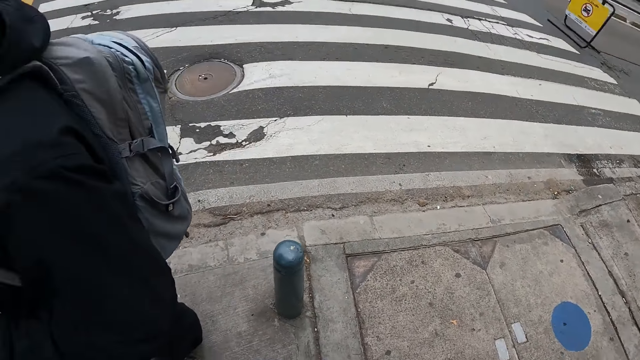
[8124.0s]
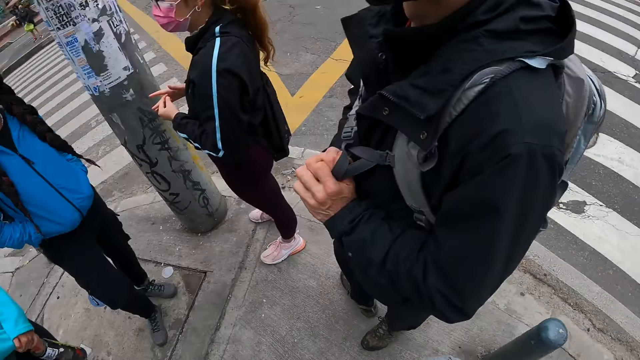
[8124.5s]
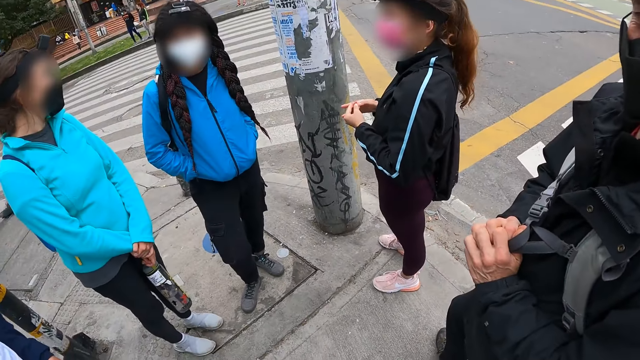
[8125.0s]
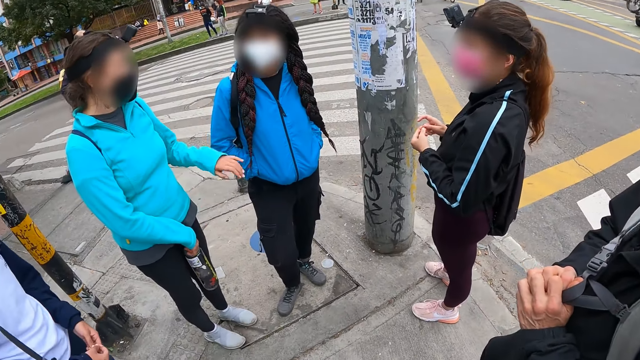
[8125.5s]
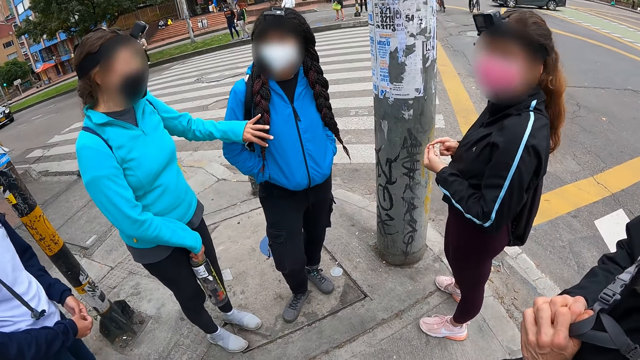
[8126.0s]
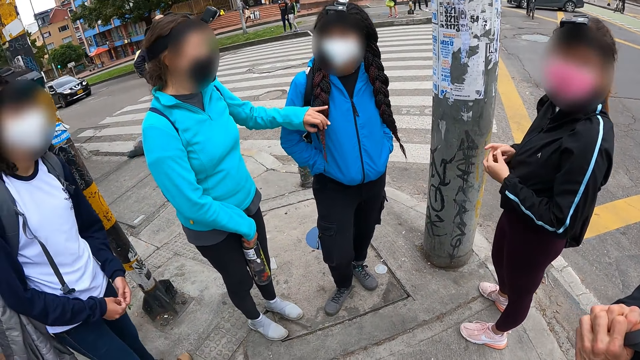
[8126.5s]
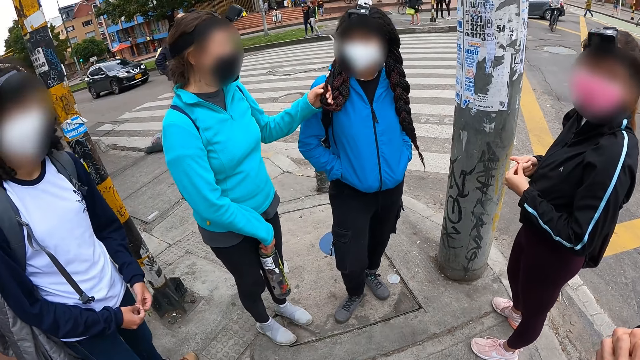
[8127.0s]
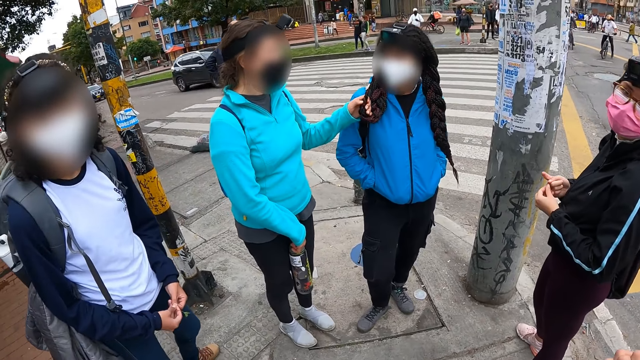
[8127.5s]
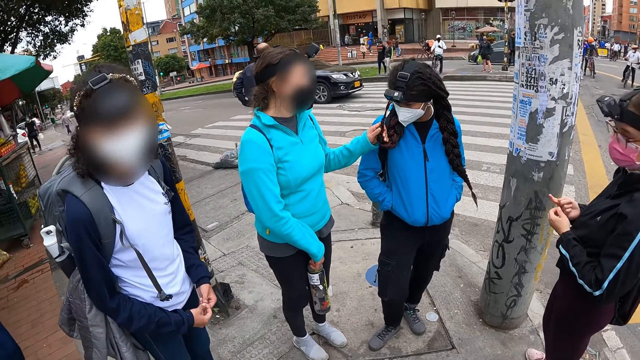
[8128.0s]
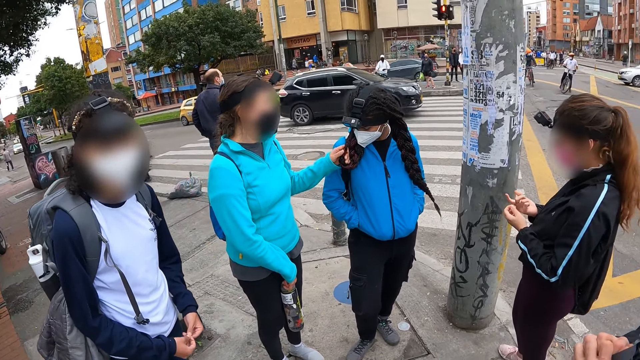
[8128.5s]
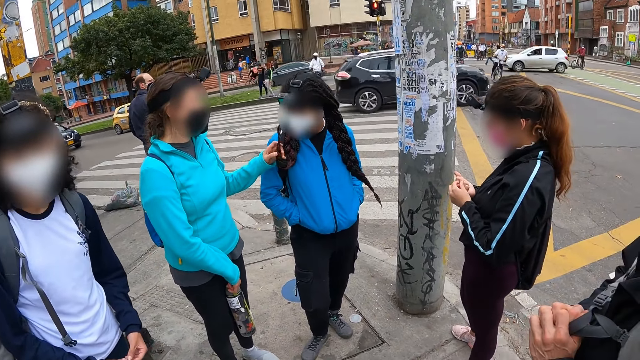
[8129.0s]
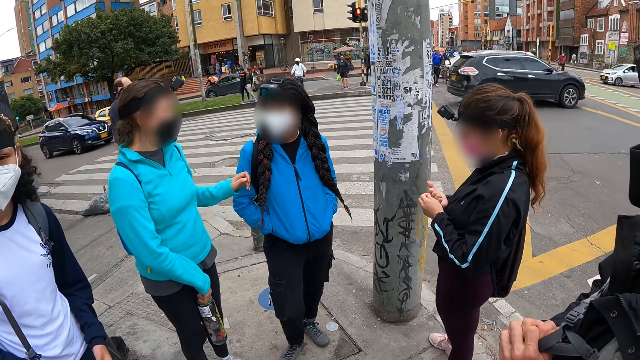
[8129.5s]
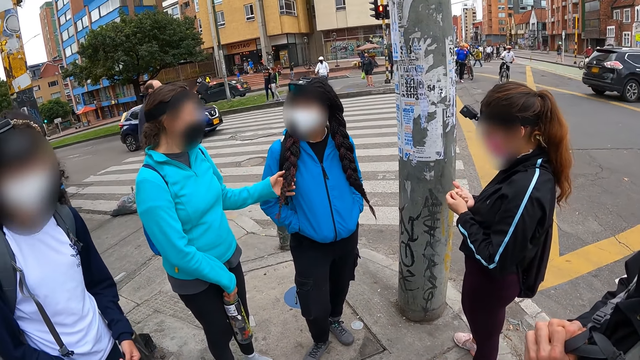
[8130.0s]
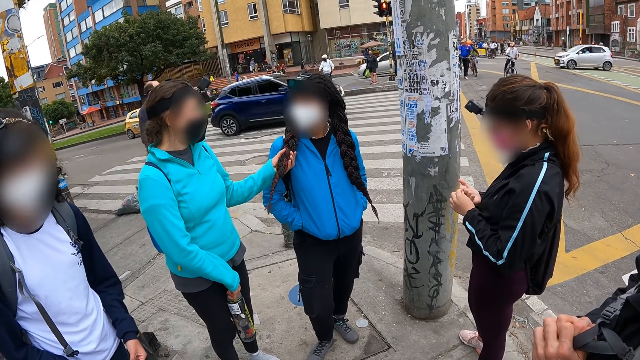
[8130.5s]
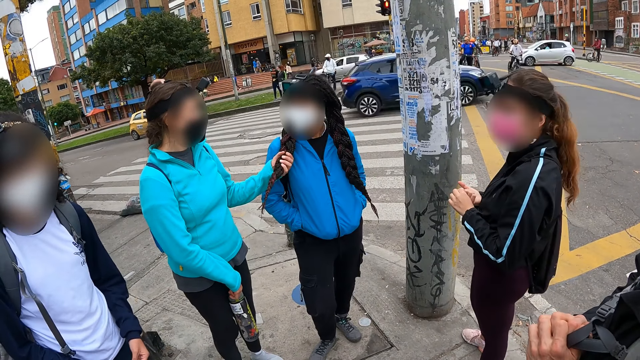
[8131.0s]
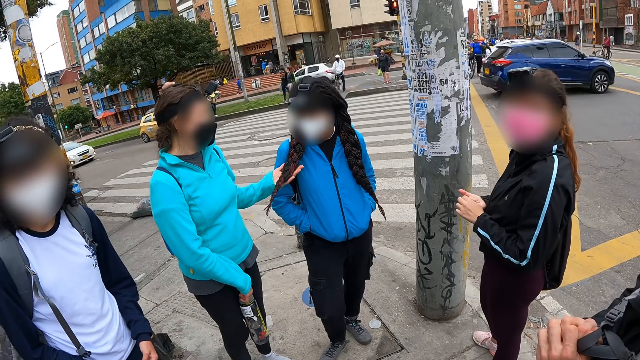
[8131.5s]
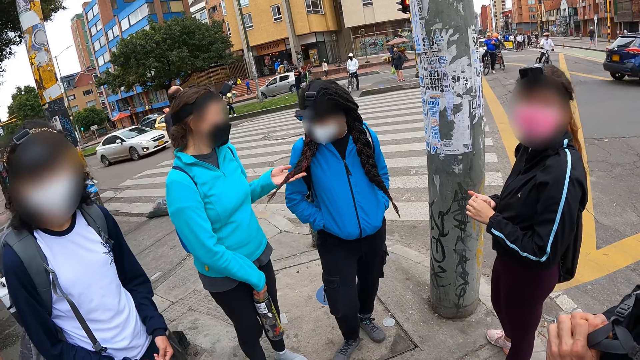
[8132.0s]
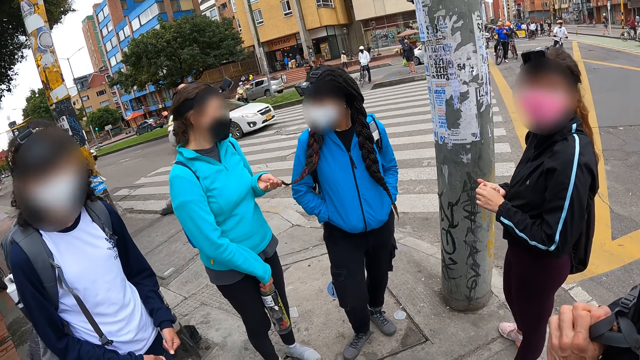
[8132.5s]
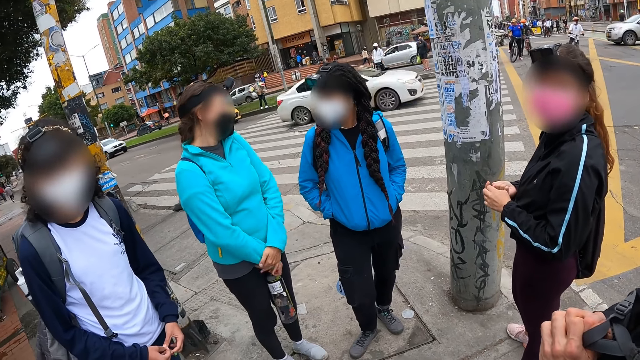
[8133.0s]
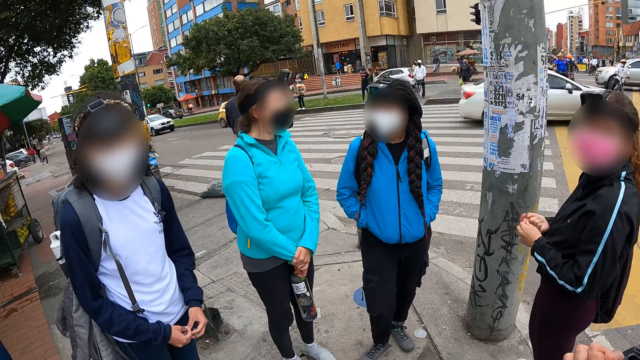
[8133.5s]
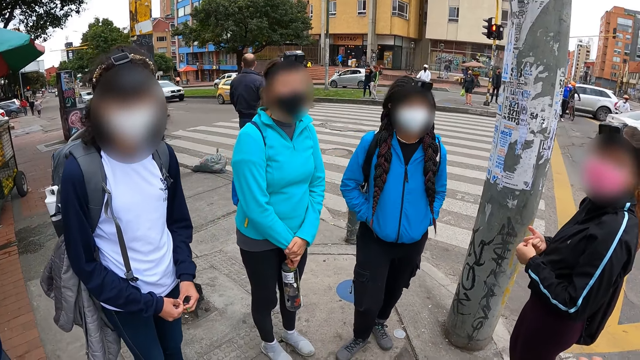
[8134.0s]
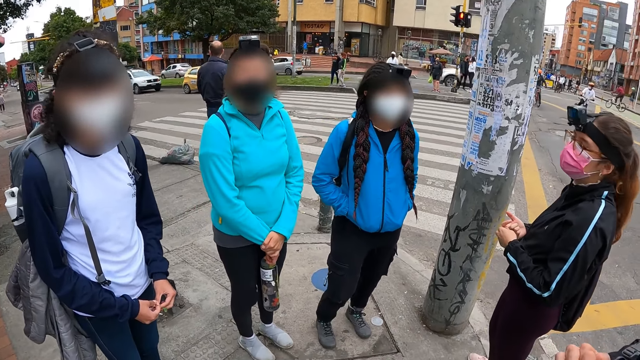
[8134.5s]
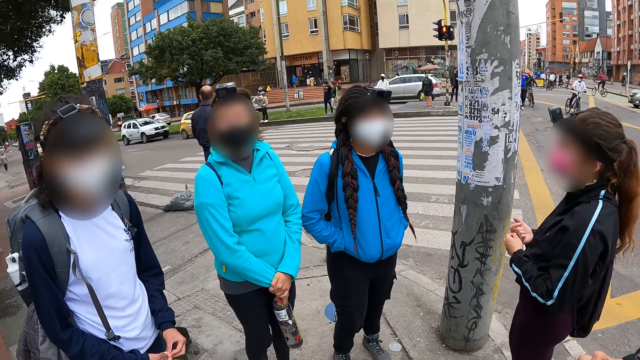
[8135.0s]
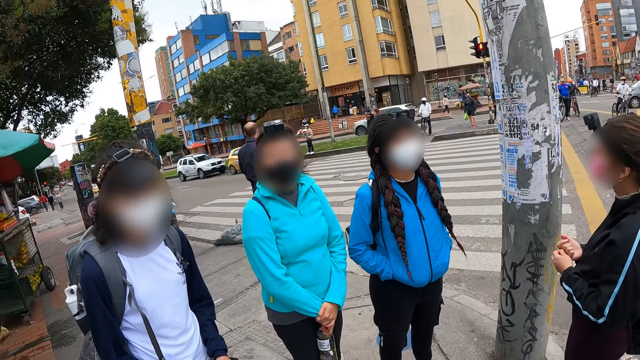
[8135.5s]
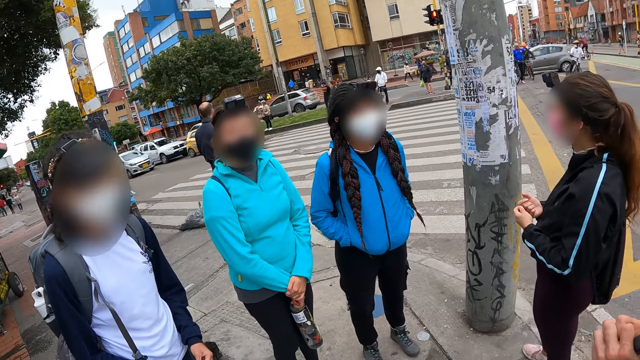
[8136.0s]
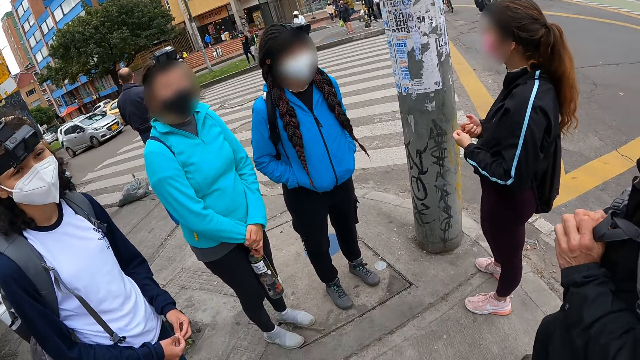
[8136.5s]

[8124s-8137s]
A person touches another person's hair. A third person looks at the hair. The first person releases the third person's hair. The first person touches the third person's hair. The second person looks at the camera wearer. The first person holds the third person's hair. The third person moves the right foot. The camera wearer looks around.

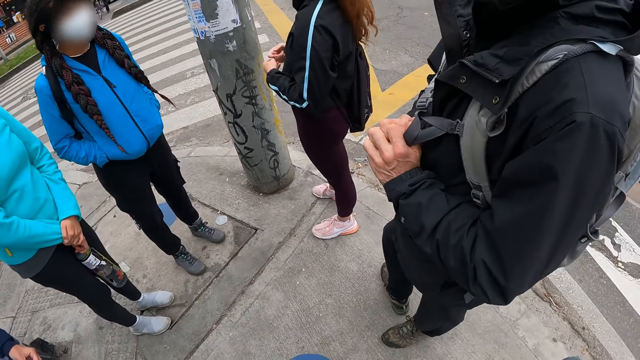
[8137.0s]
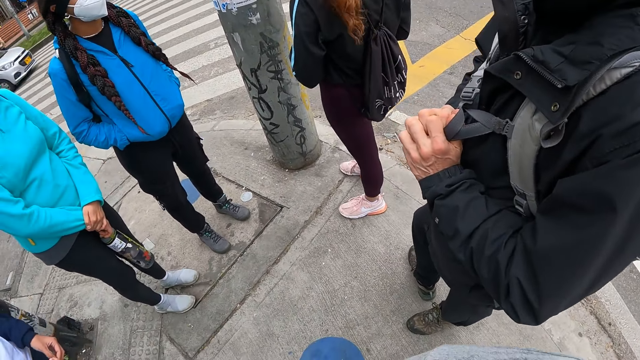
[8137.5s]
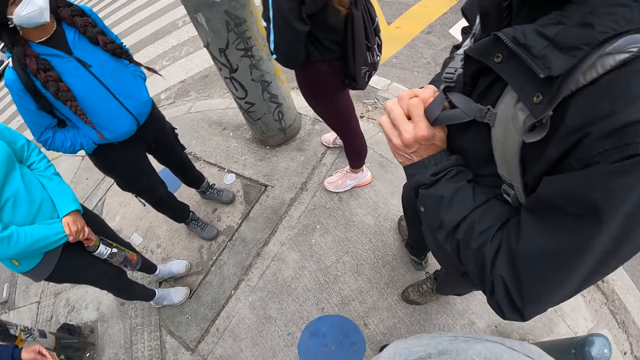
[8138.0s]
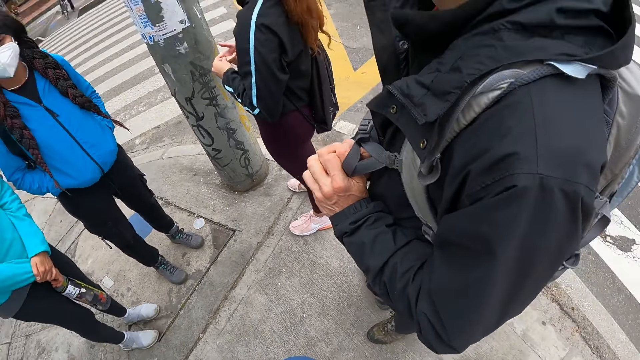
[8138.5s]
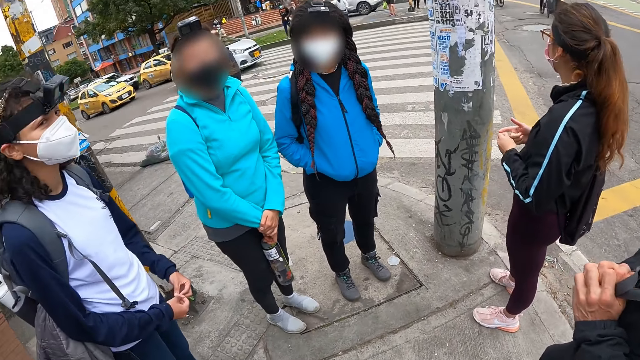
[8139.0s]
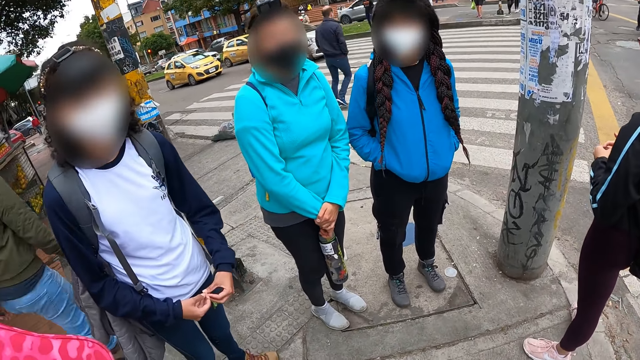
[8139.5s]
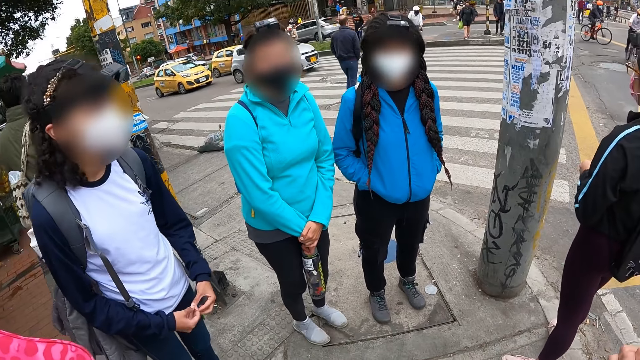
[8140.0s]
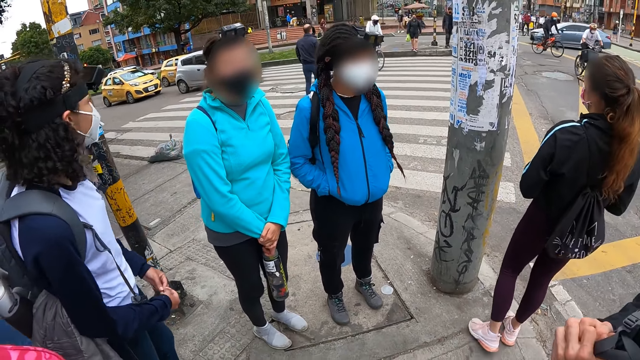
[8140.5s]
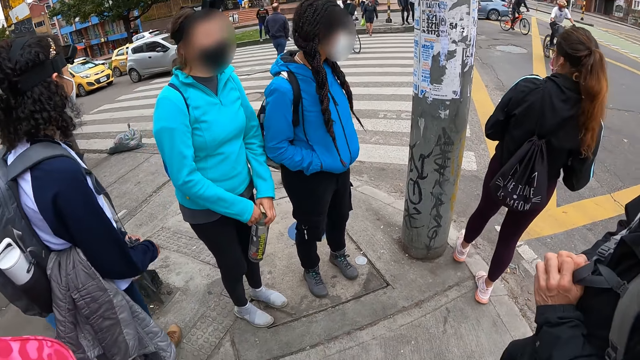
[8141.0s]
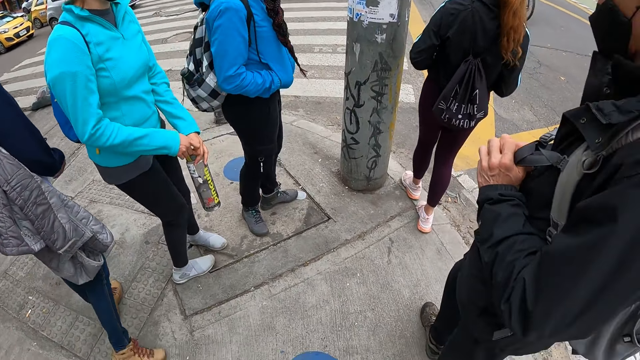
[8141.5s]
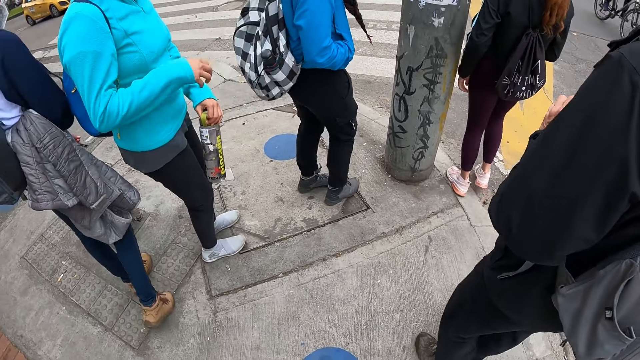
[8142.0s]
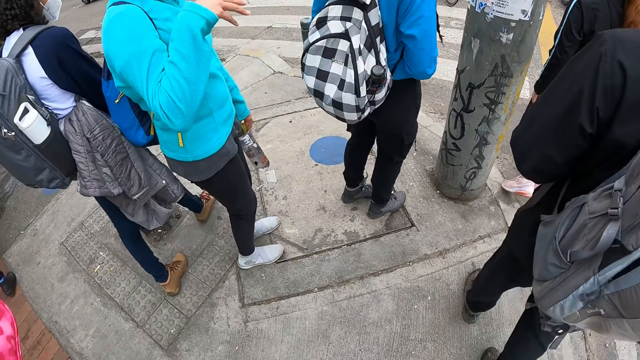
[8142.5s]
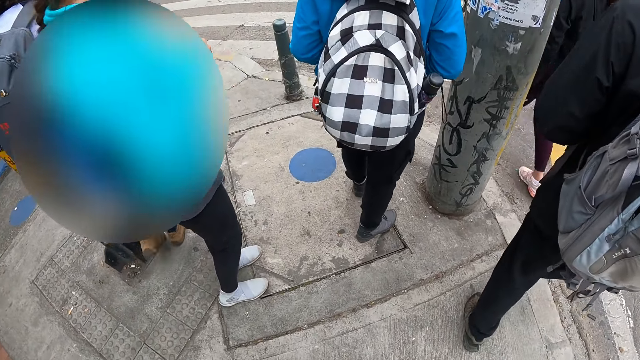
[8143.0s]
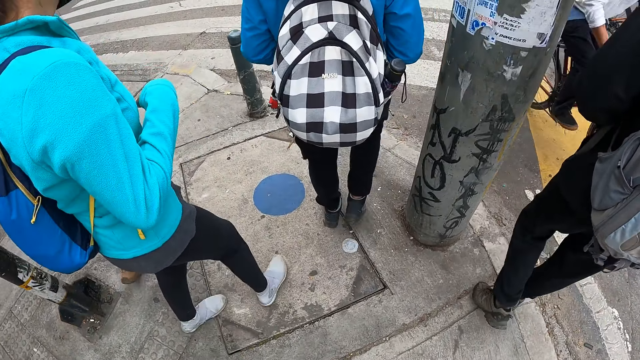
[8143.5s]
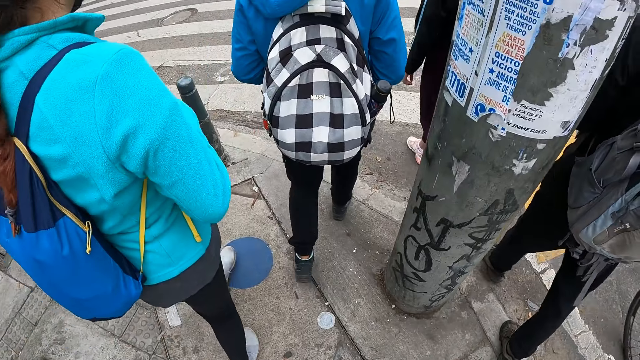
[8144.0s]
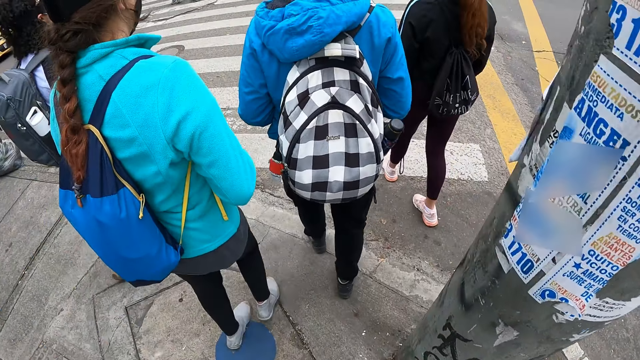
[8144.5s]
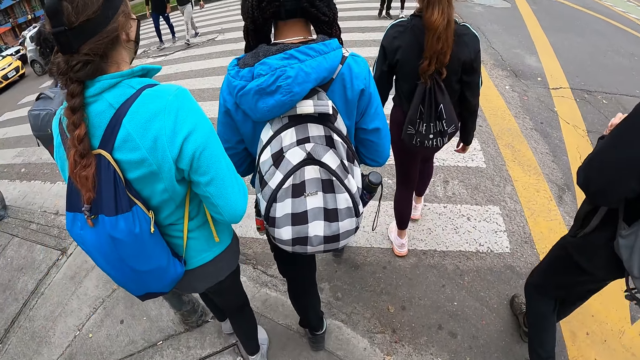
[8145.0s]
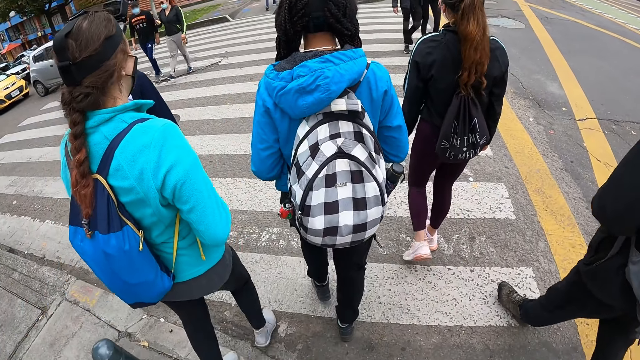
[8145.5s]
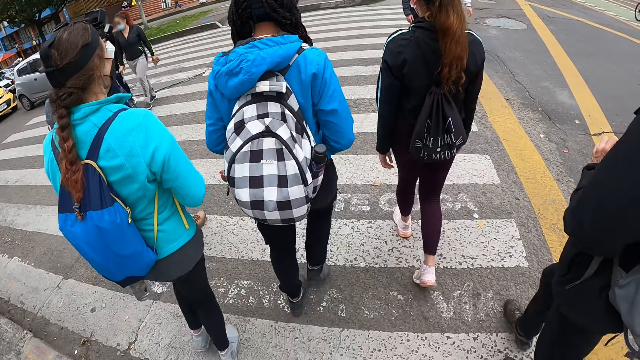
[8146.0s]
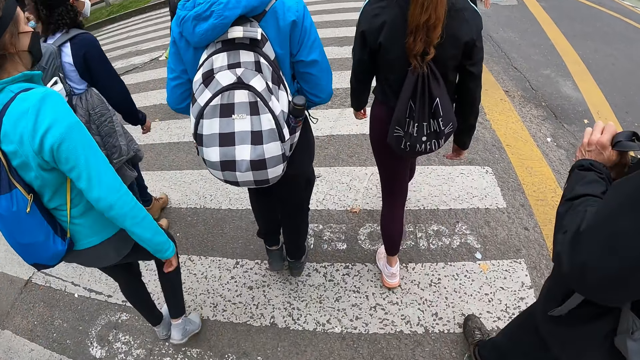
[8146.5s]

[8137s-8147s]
A person turns around. The camera wearer looks around. Another person walks away. A third person walks beside the camera wearer.
